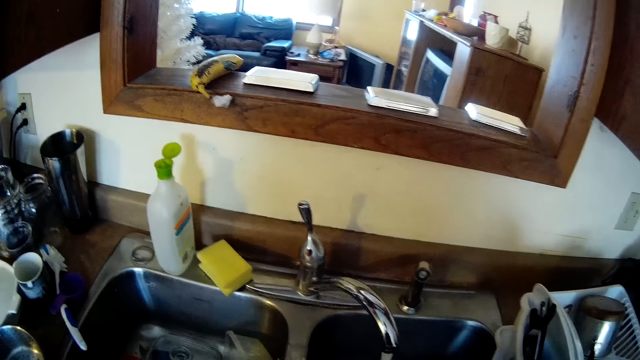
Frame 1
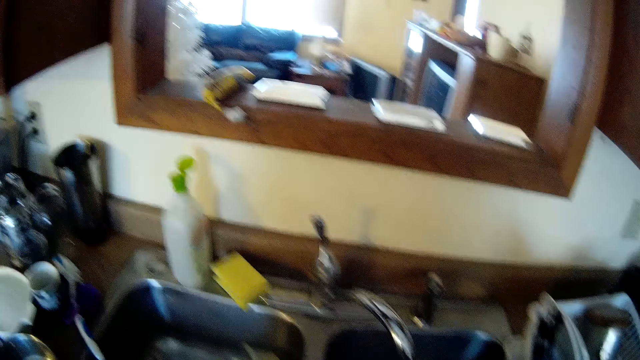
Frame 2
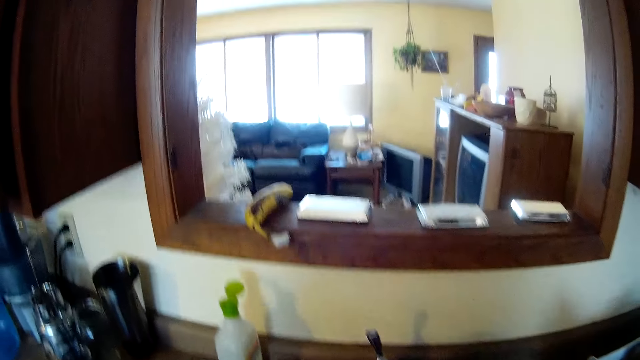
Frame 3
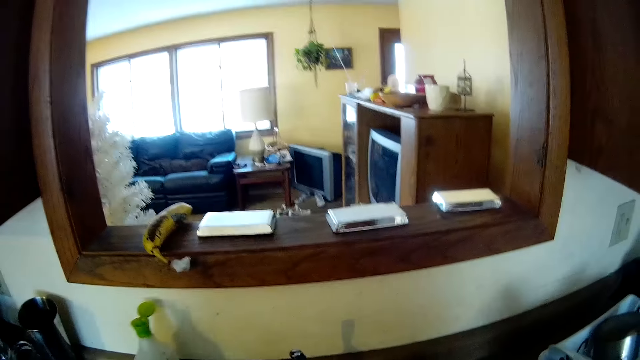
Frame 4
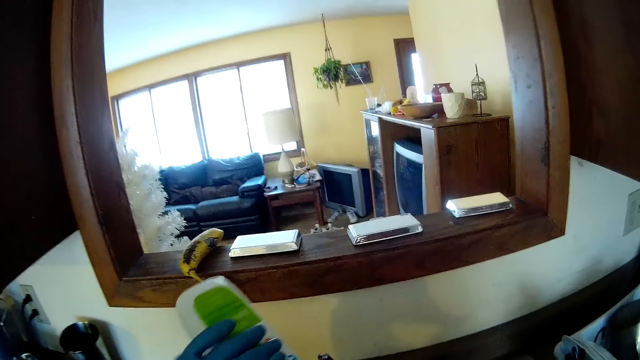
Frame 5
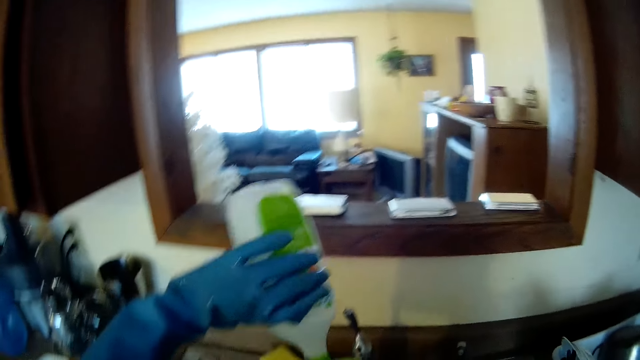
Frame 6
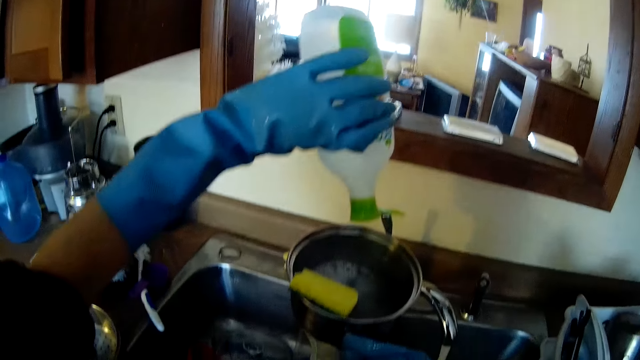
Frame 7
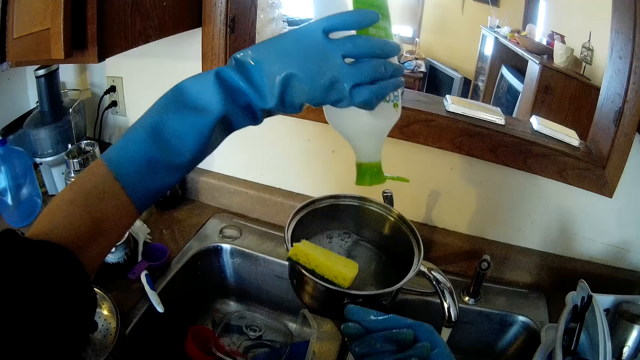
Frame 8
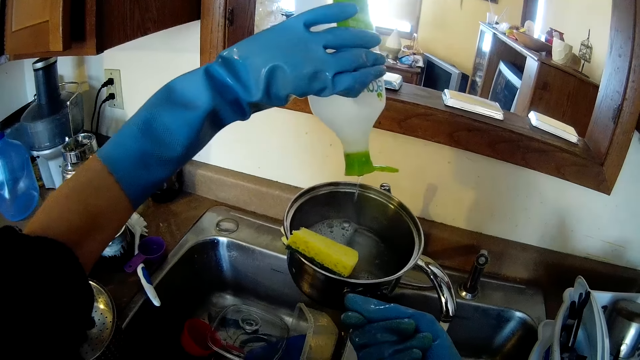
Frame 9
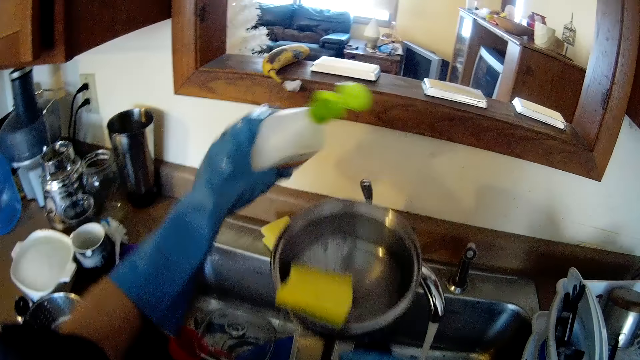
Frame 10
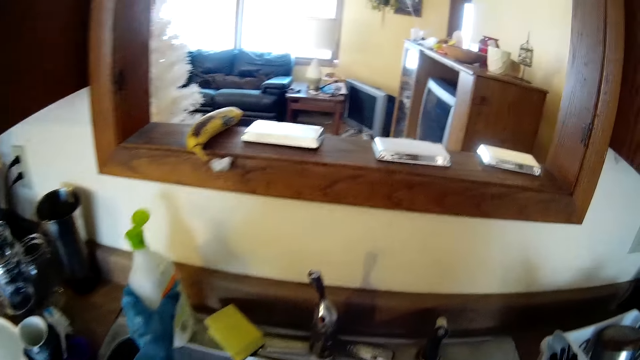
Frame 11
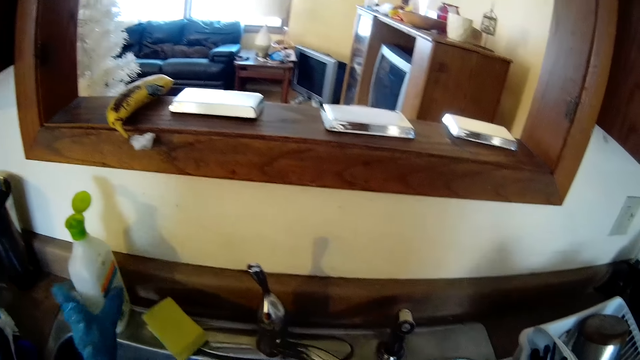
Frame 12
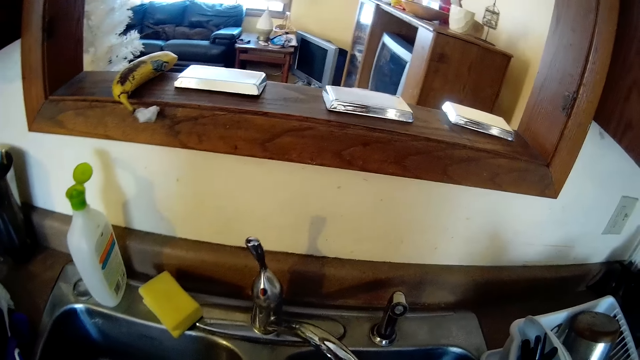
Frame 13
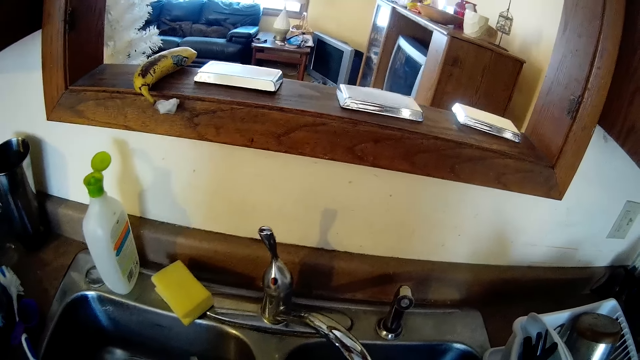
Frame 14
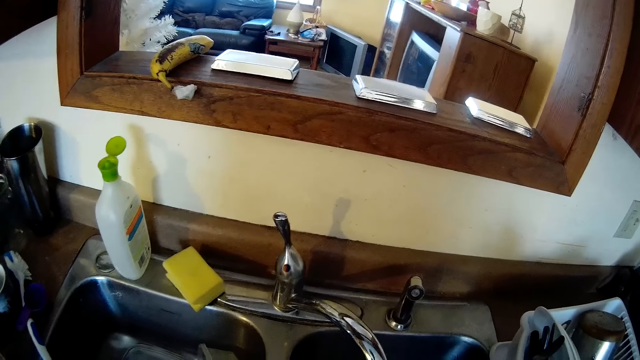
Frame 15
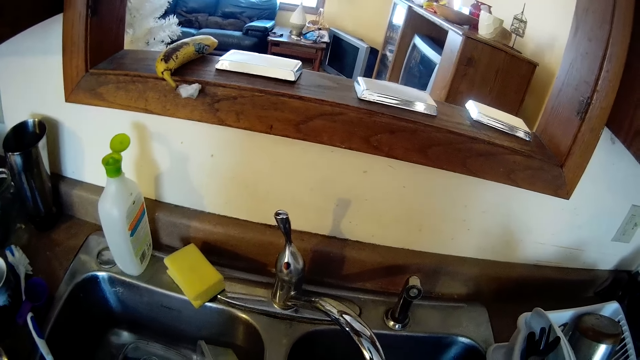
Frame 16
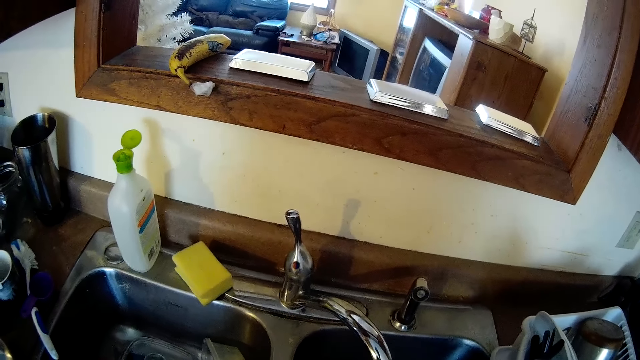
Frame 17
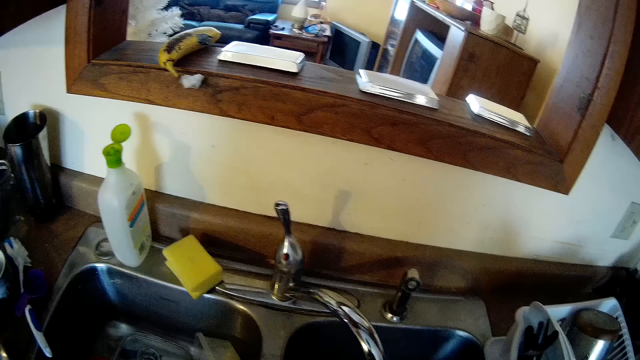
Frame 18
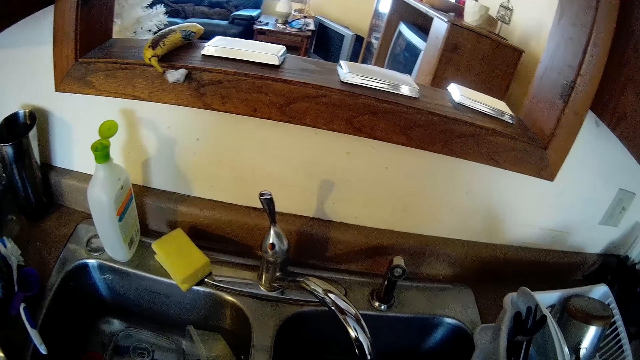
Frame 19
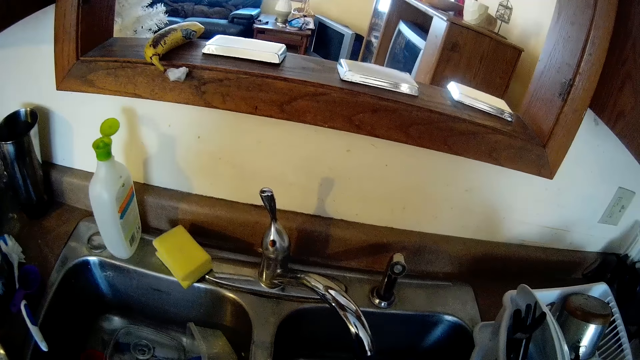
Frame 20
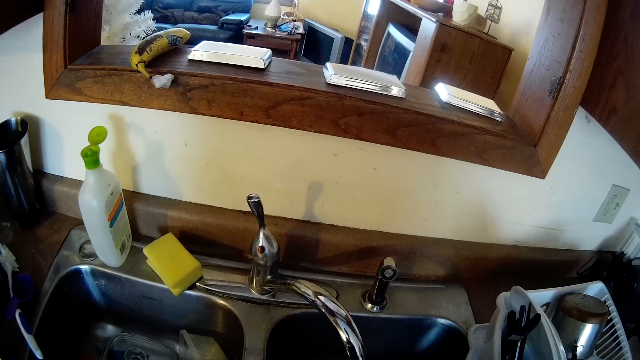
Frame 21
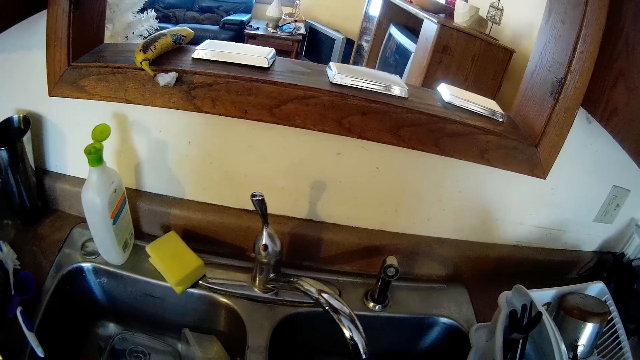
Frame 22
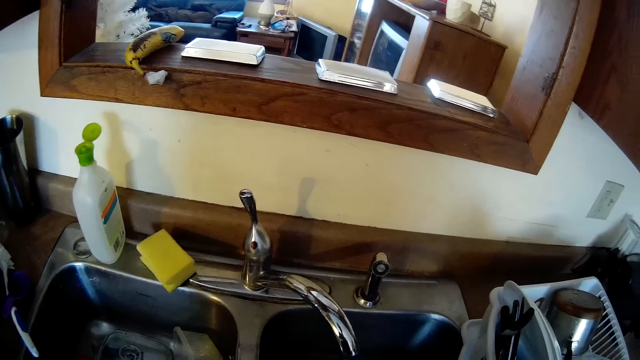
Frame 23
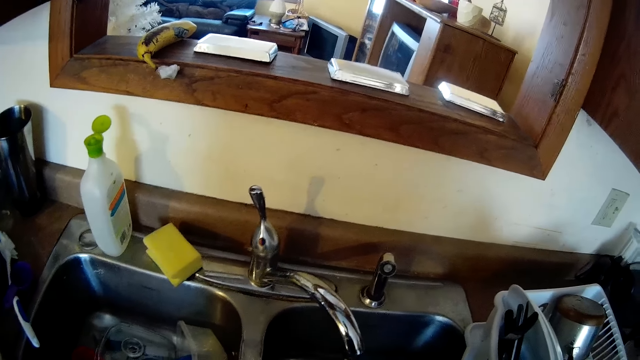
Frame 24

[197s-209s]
The camera wearer picks up the bottle of soap by the kitchen sink with his gloved left hand. He pours soap from the soap bottle in his gloved left hand on a pot in his gloved right hand. He drops the soap bottle in his gloved left hand by the kitchen sink. He washes the pot in his gloved right hand with a sponge in his gloved left hand. He looks at the sink.

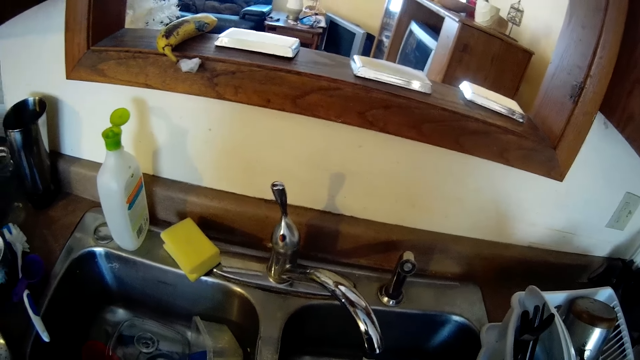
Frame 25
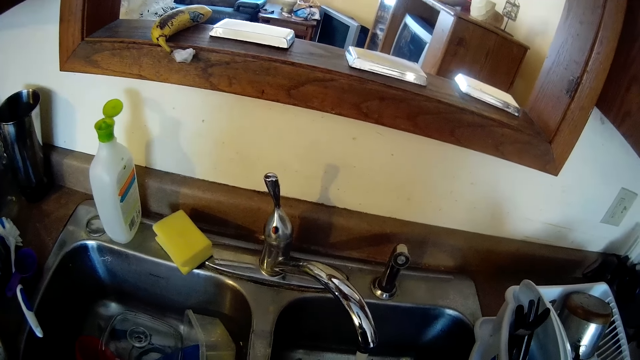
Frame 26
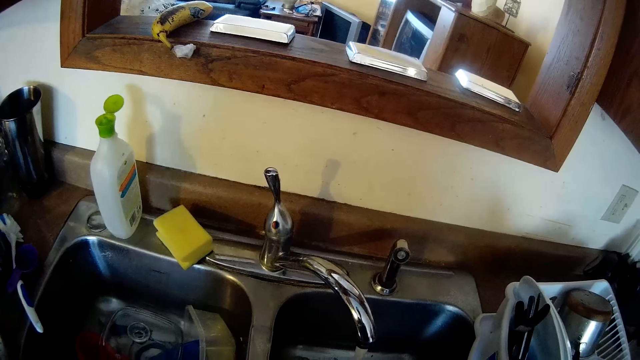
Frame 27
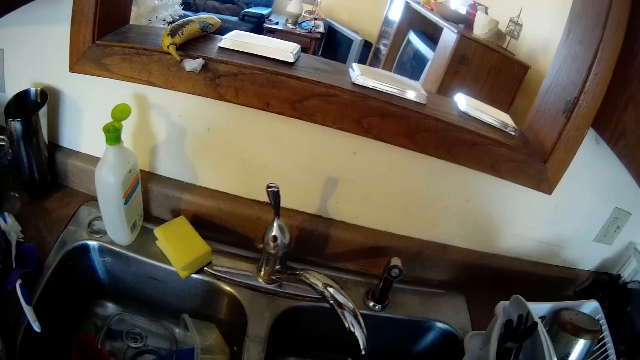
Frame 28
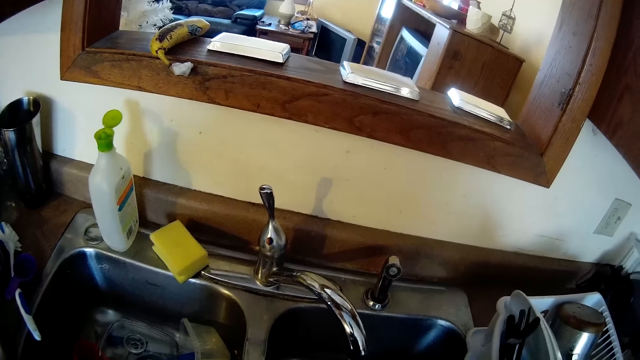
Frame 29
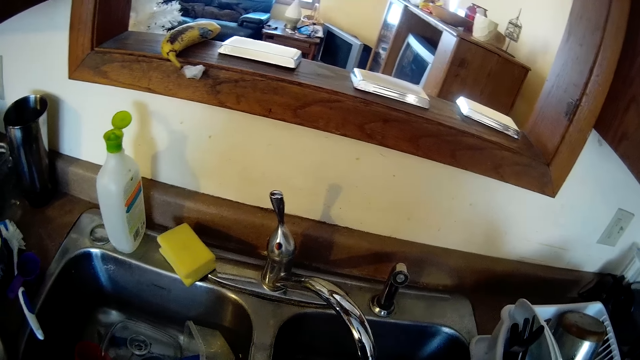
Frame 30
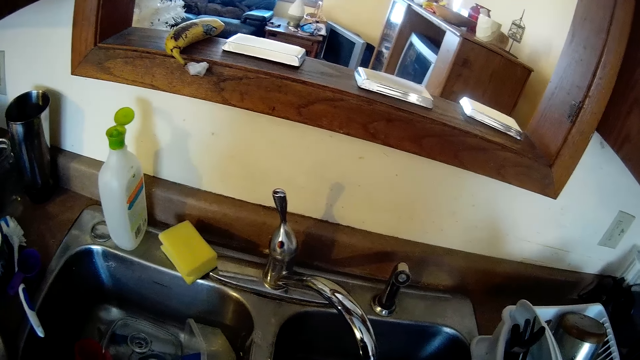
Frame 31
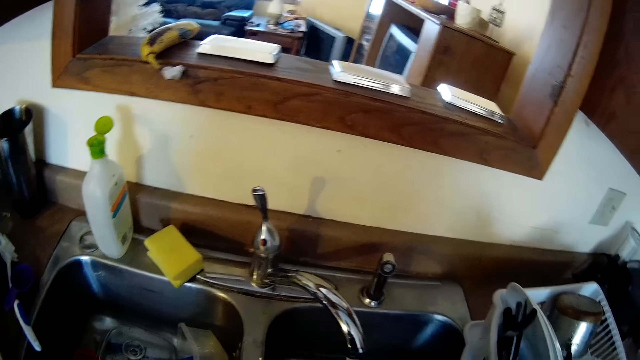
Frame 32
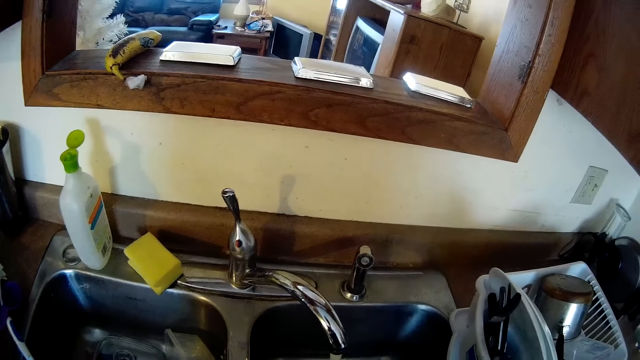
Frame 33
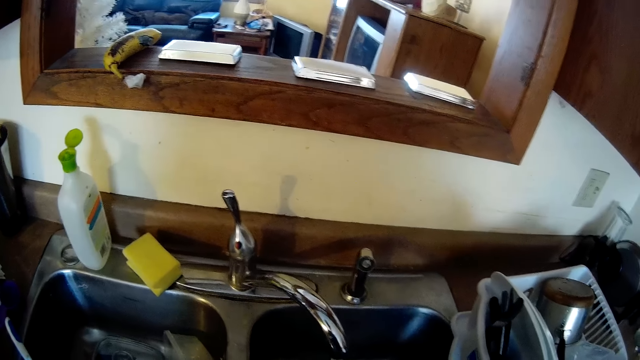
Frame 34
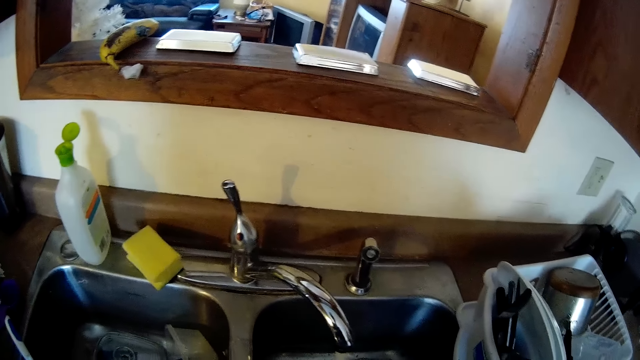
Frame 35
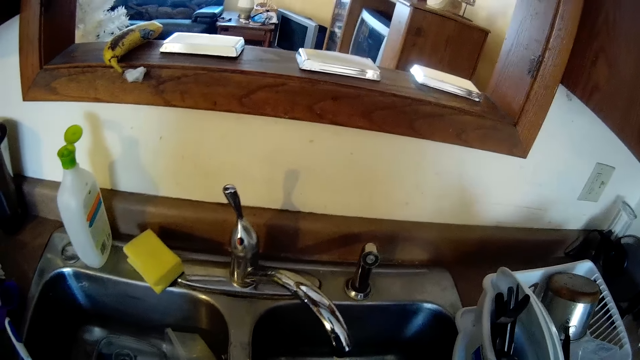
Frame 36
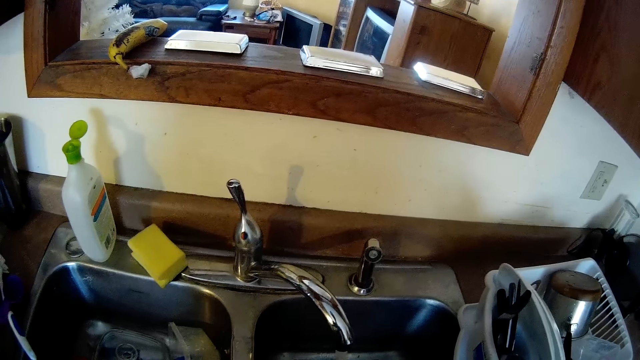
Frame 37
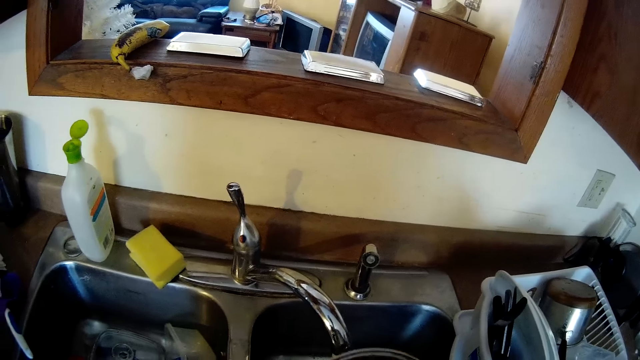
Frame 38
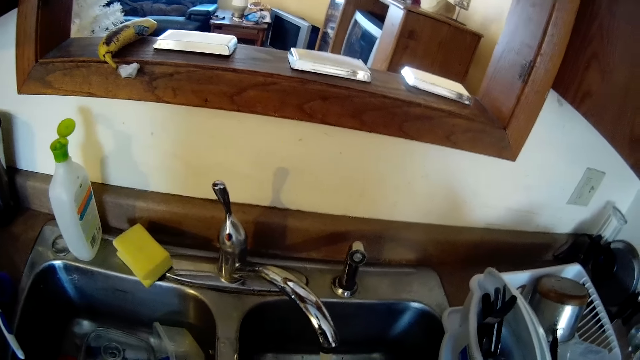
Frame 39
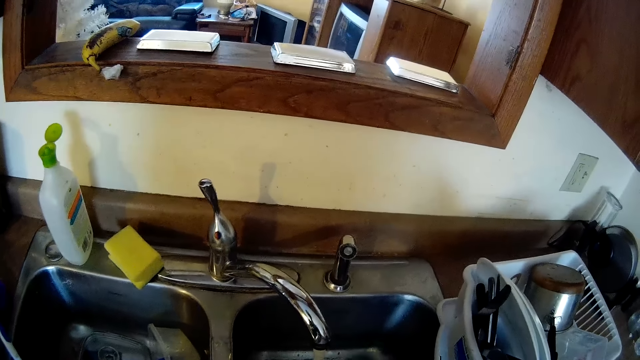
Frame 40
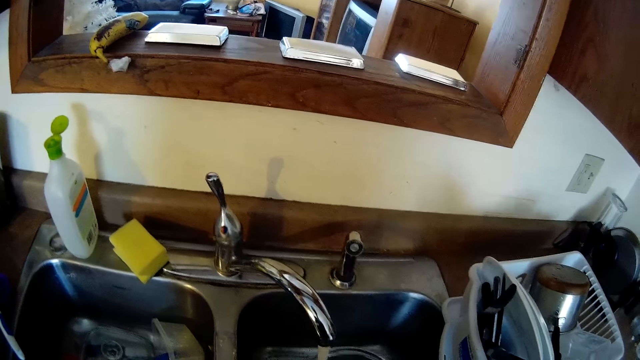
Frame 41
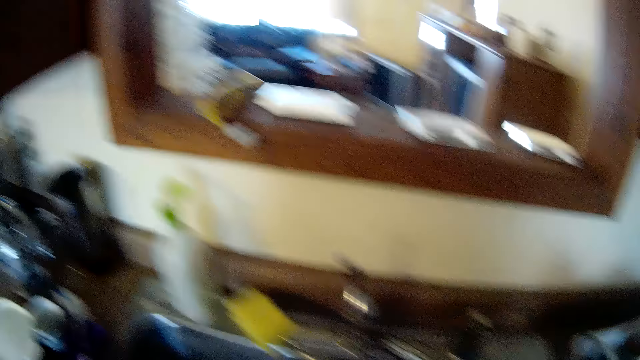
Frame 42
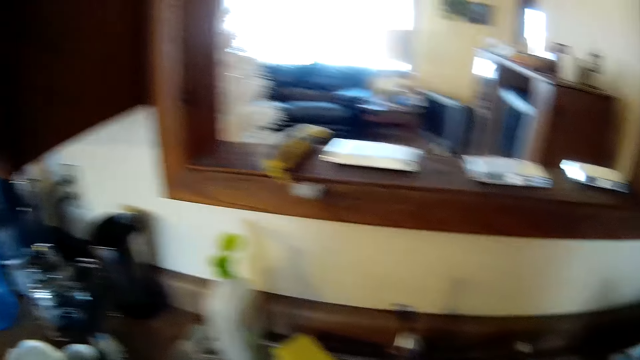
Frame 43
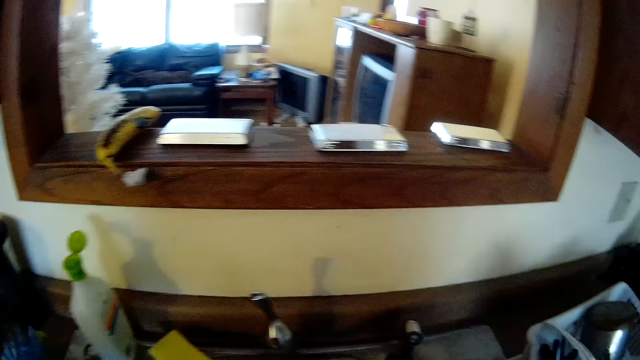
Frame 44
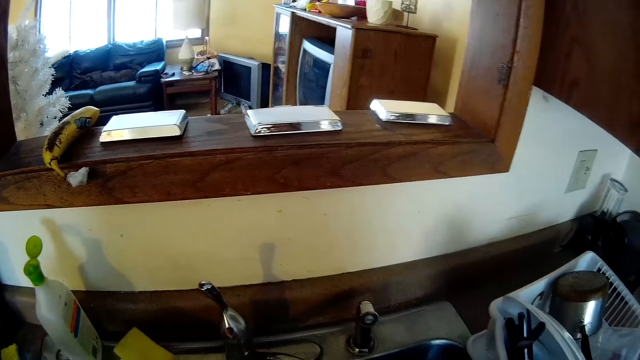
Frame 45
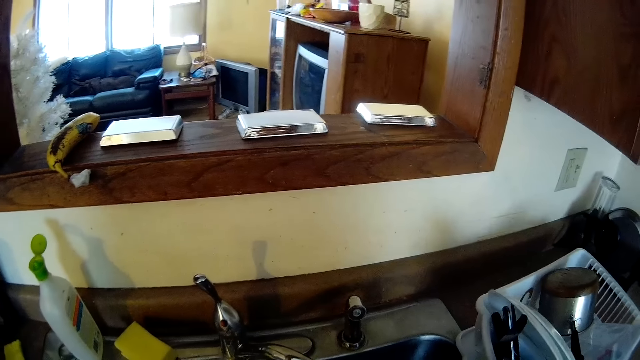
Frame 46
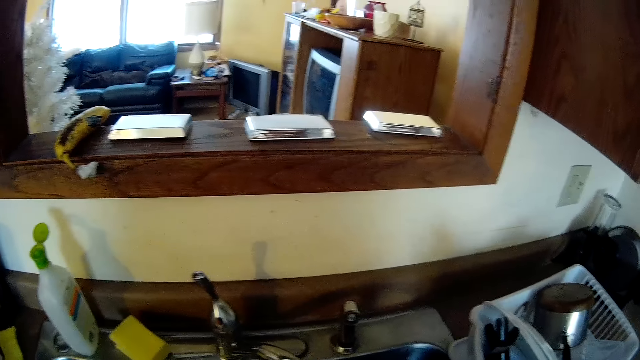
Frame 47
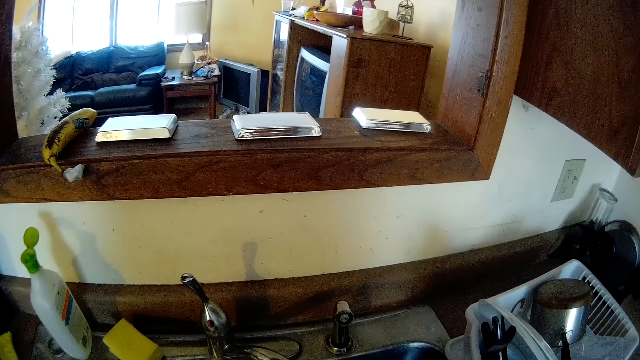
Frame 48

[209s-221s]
The camera wearer washes a cooking pot. He looks around. He drops the sponge in his gloved left hand by the kitchen sink.
